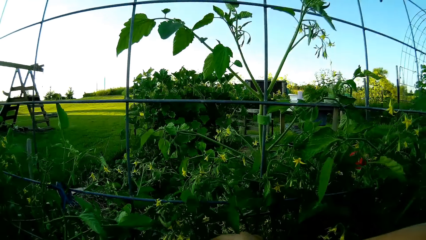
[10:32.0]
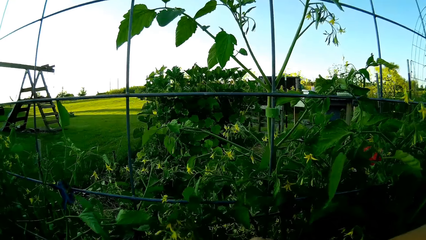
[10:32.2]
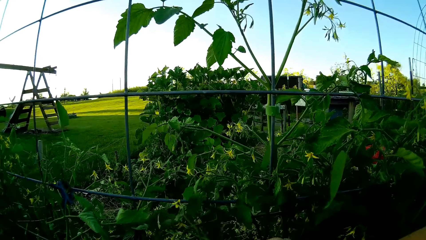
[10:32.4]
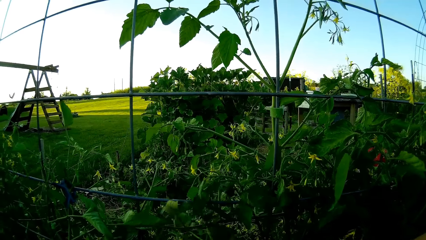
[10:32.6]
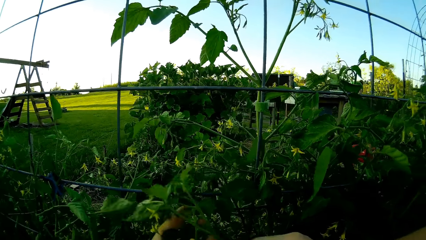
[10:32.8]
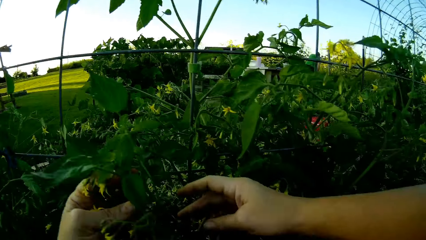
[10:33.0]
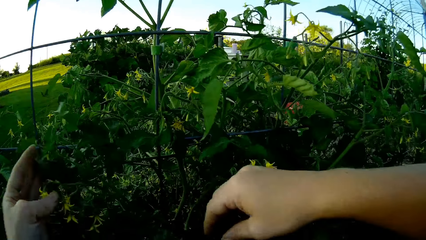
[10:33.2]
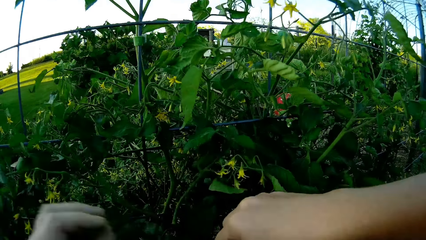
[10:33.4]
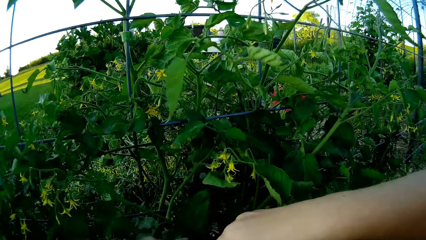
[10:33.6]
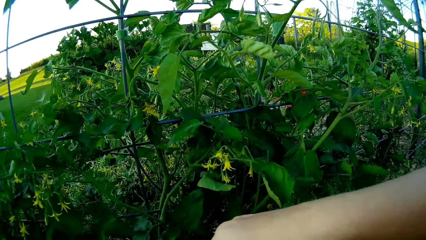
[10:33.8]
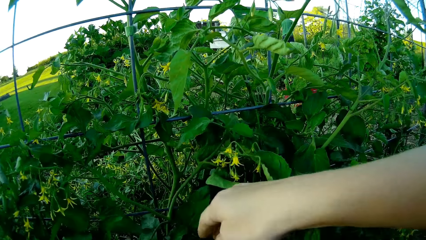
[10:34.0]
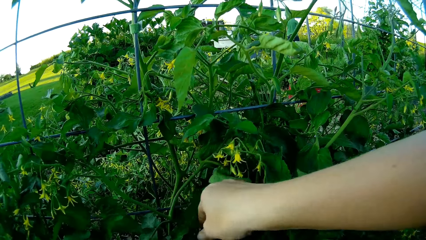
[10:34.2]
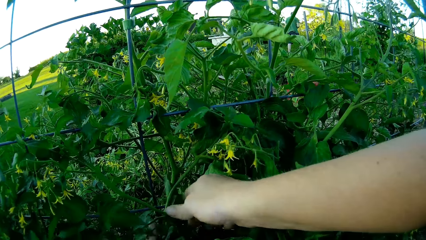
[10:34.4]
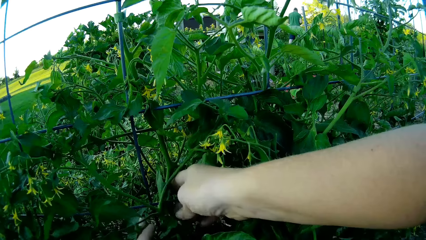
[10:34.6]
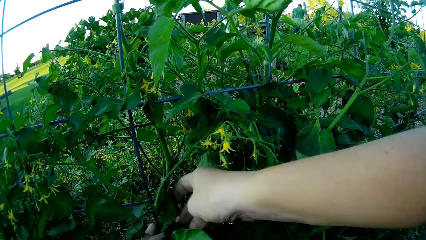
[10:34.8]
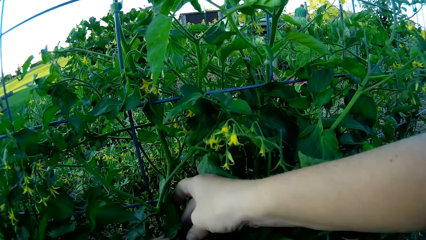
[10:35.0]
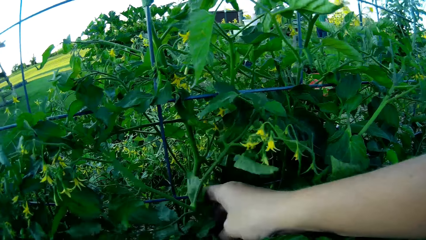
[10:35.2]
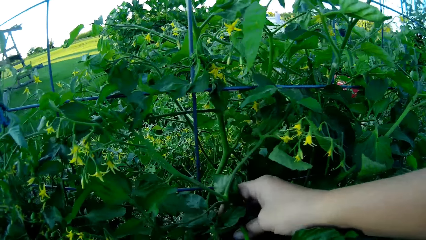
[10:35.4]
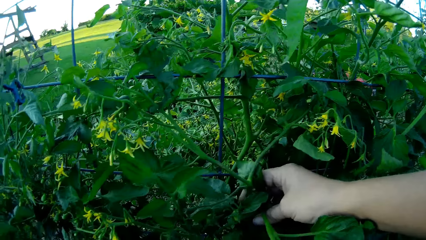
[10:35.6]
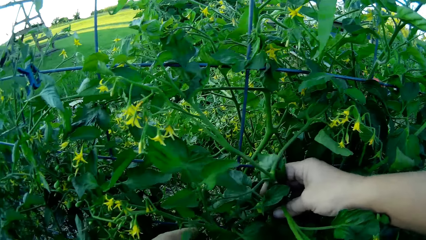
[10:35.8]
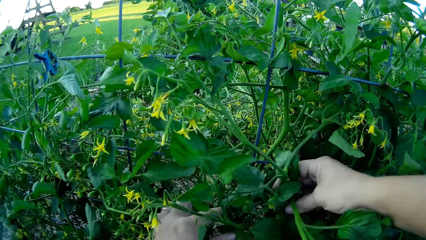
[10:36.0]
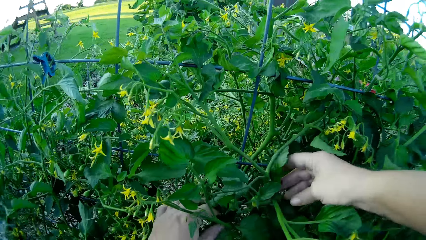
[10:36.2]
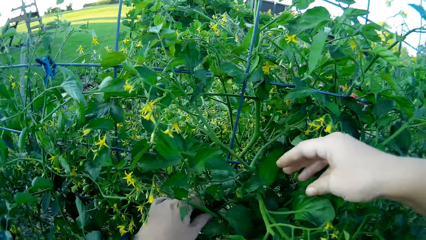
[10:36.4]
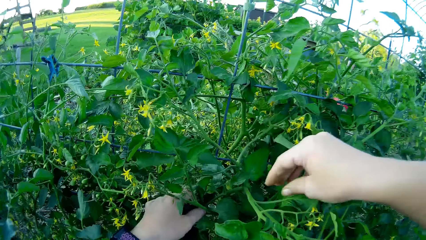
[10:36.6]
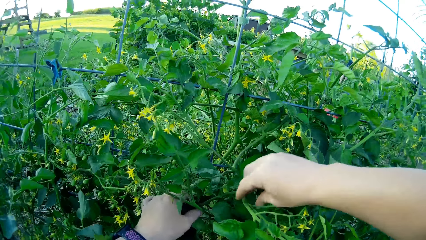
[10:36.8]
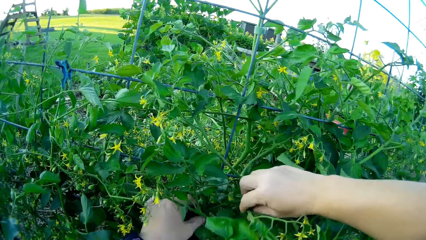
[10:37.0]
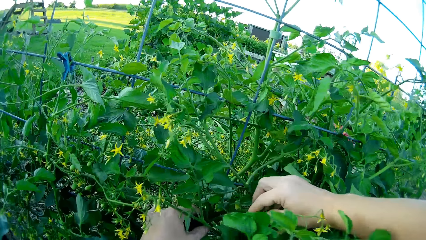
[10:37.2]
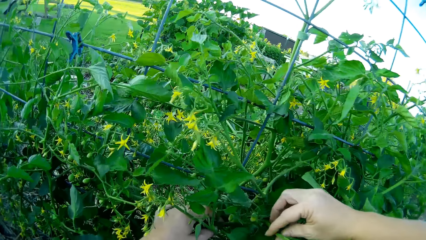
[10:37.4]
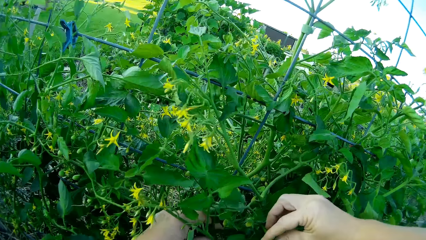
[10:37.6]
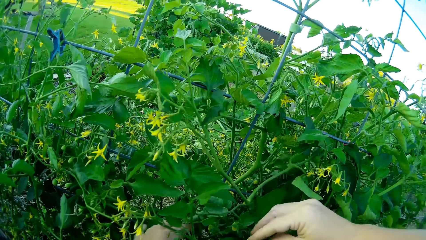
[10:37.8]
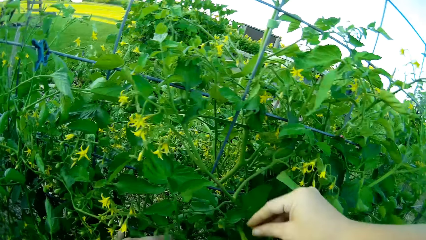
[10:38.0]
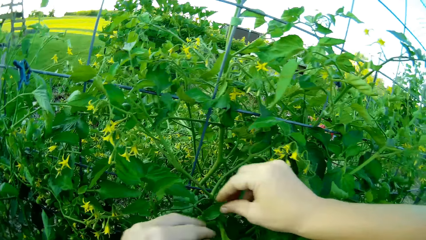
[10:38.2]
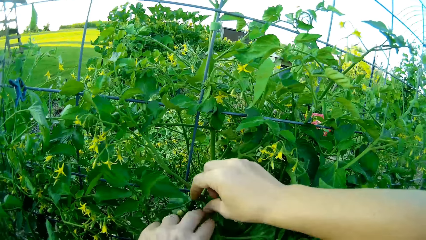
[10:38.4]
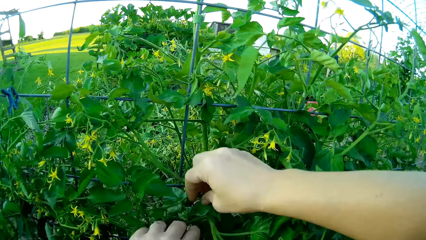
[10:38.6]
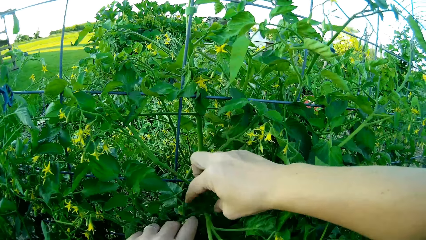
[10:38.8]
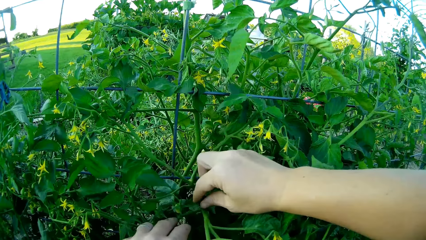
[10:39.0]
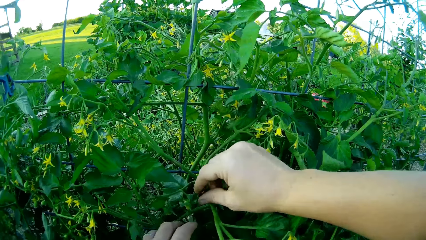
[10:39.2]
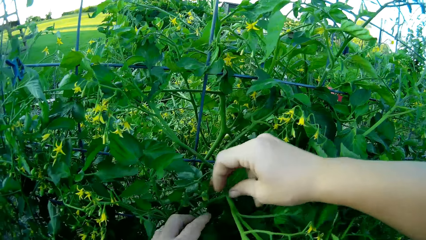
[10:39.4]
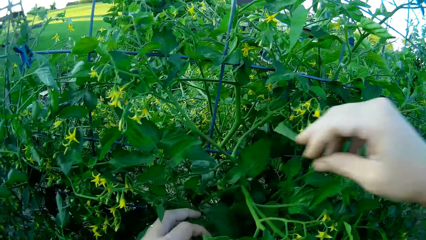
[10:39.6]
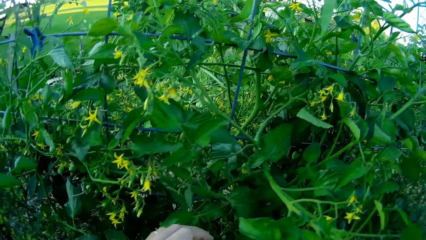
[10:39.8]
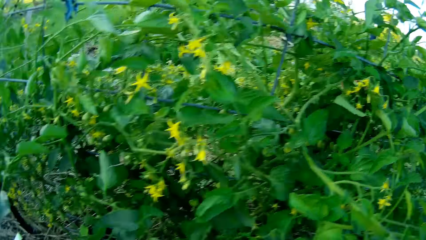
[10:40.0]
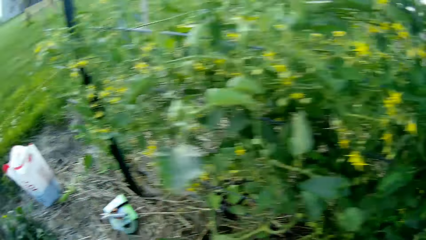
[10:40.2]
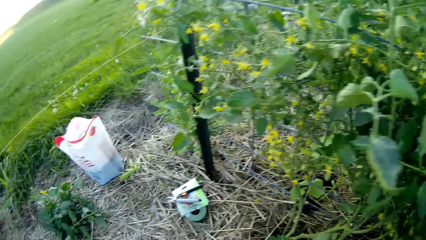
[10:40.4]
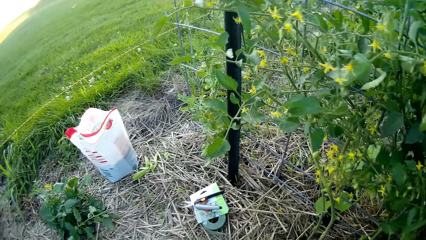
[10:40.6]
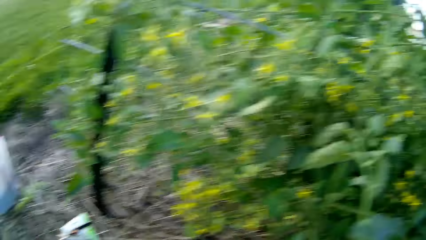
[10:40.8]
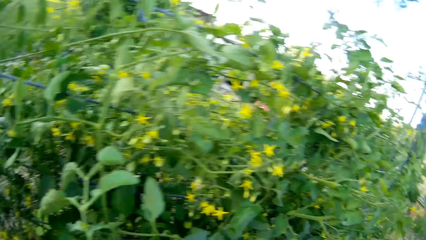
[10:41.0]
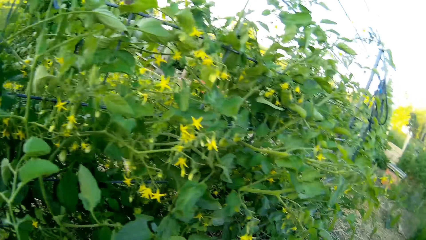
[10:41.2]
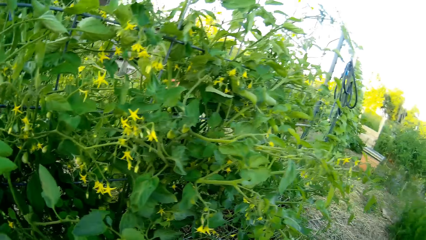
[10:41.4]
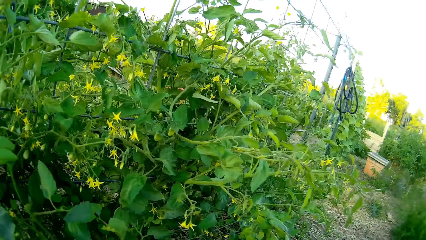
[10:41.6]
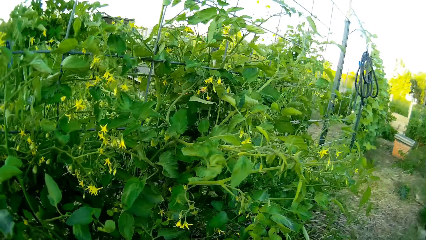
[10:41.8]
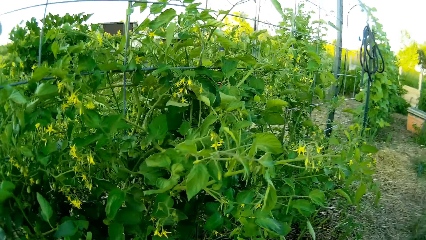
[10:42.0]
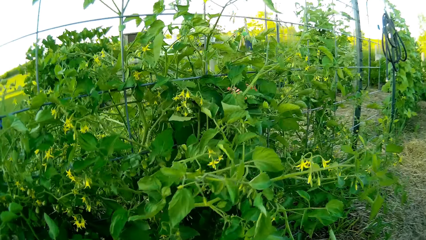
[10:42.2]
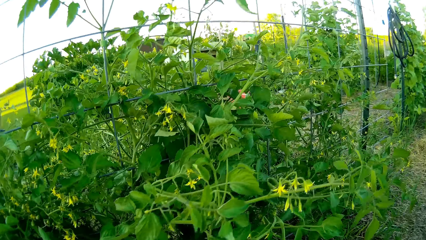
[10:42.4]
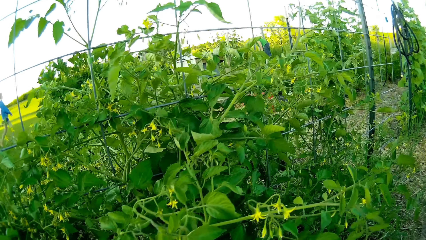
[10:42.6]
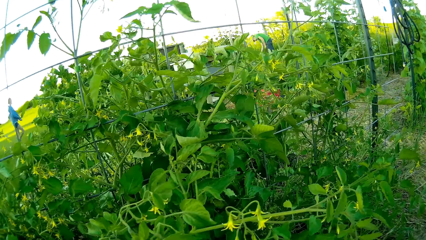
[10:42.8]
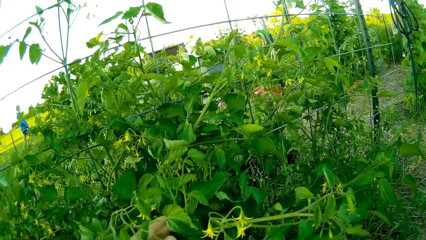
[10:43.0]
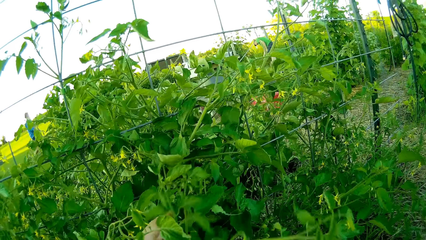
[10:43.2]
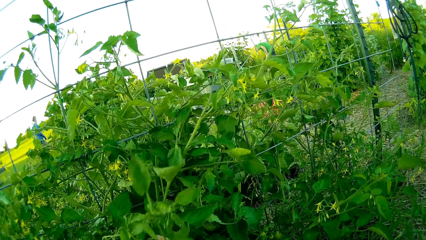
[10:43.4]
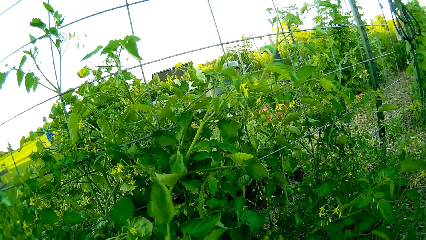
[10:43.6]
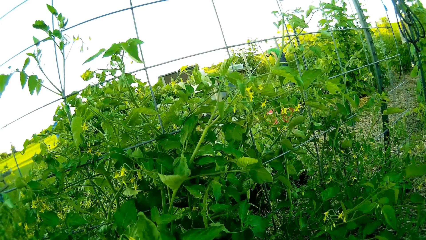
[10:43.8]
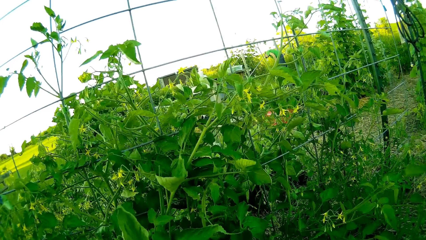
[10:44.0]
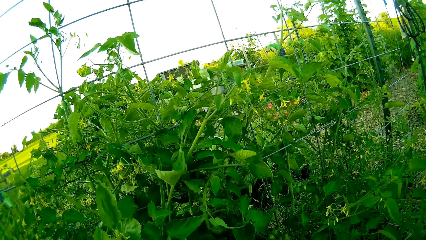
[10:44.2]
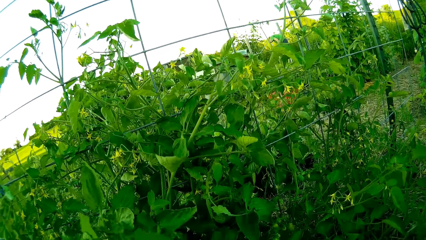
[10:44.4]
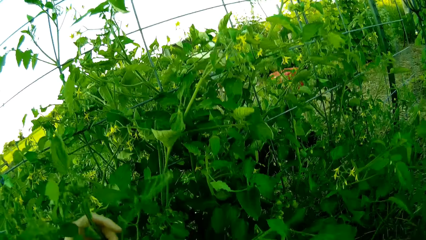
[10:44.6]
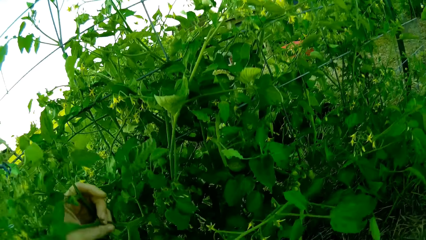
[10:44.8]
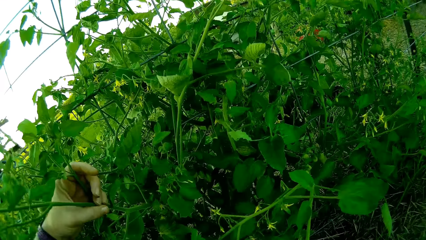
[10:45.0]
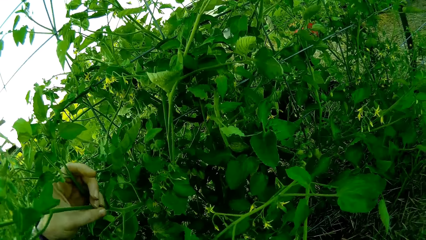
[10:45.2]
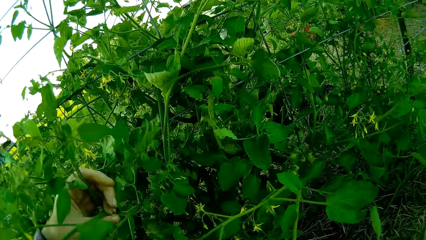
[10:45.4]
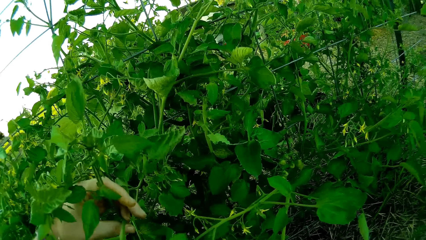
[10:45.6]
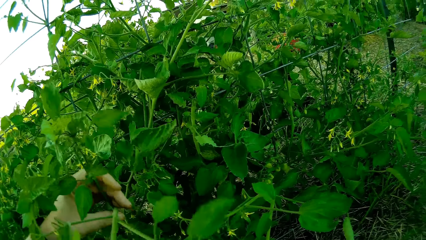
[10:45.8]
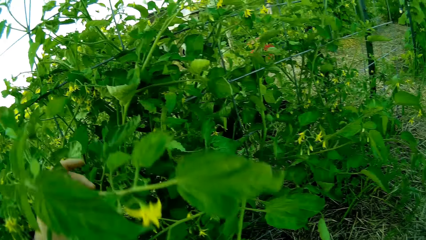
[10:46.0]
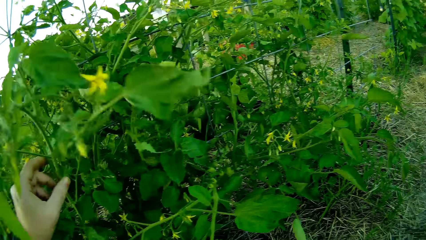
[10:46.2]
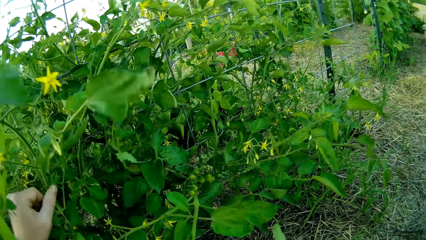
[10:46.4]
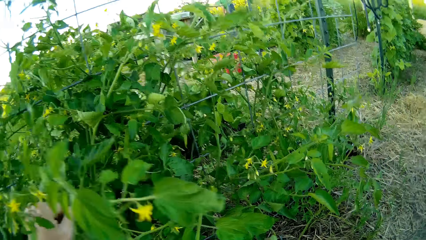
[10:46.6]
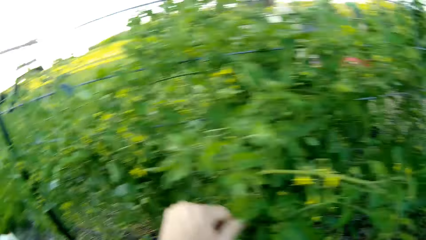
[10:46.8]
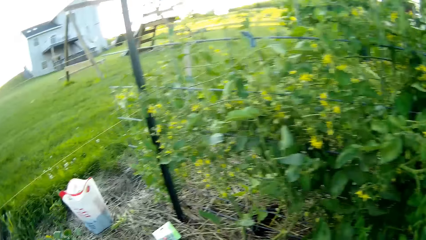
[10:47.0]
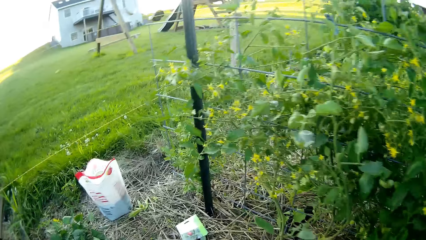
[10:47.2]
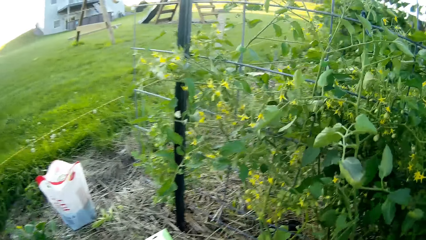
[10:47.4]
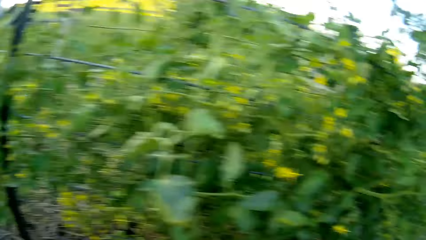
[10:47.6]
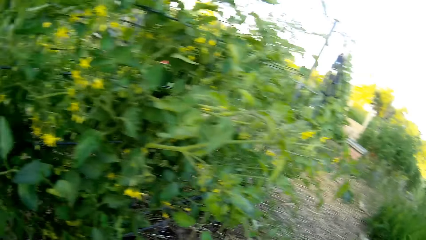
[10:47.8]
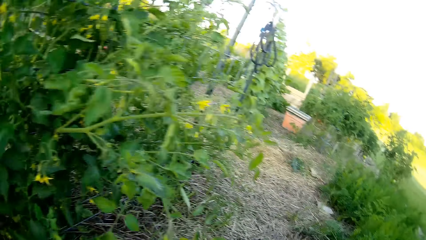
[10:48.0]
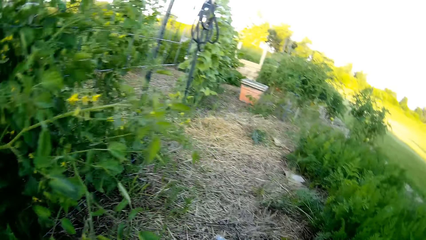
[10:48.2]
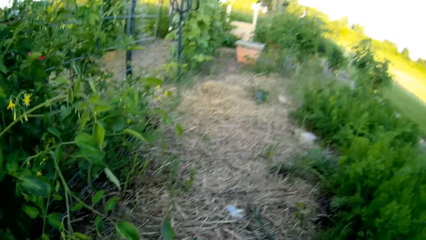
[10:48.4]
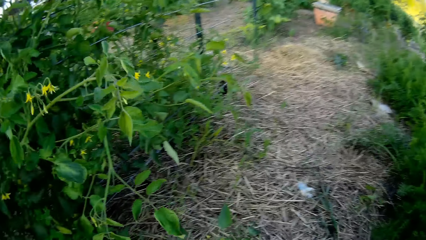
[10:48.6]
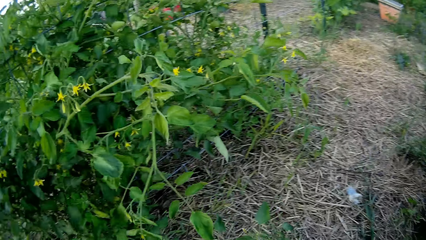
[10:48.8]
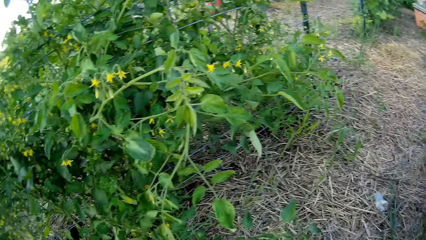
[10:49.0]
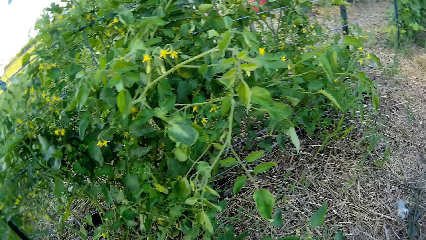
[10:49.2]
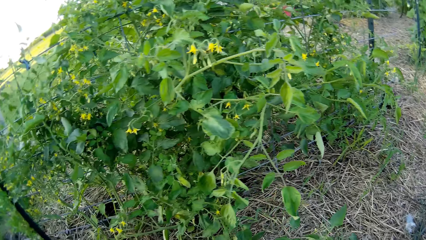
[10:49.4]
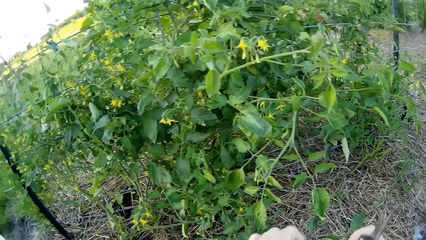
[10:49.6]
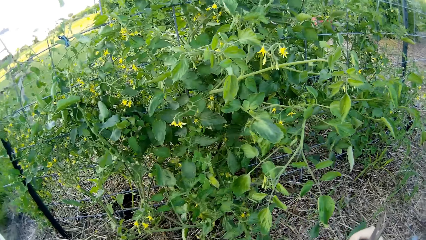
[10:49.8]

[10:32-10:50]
The camera wearer touches the plant branch. They remove the hand from the plant. They touch the plant branch. They remove the hand from the plant.
